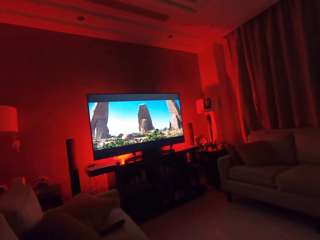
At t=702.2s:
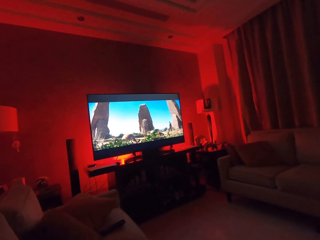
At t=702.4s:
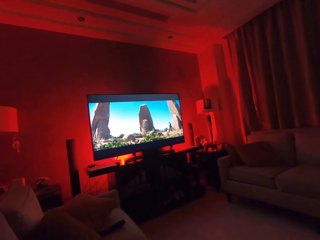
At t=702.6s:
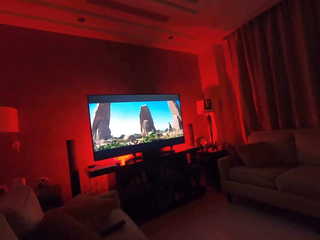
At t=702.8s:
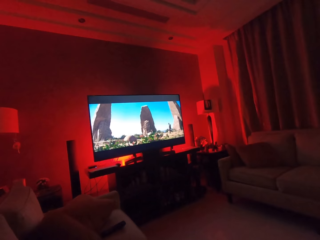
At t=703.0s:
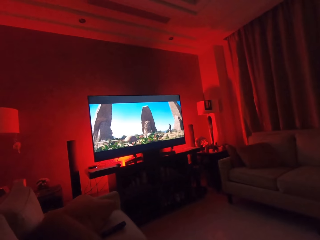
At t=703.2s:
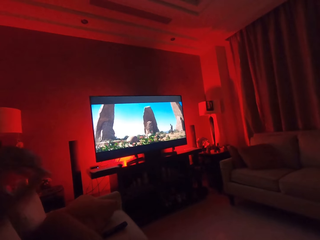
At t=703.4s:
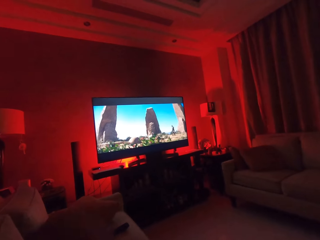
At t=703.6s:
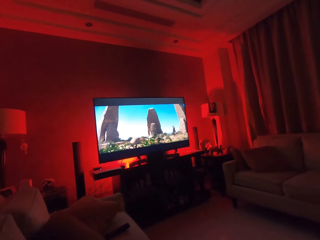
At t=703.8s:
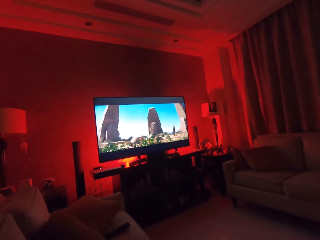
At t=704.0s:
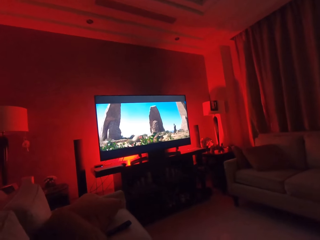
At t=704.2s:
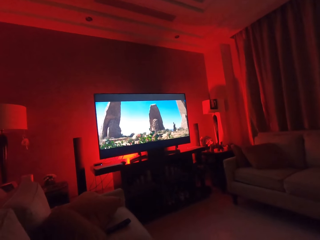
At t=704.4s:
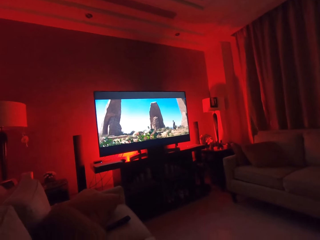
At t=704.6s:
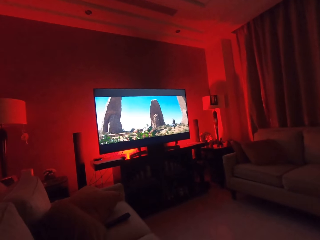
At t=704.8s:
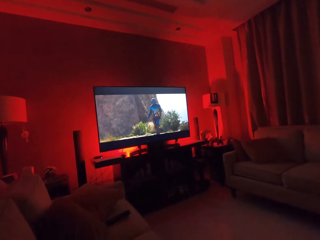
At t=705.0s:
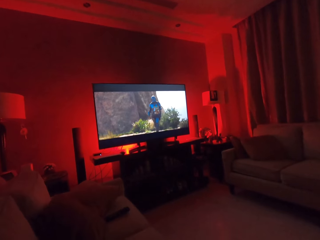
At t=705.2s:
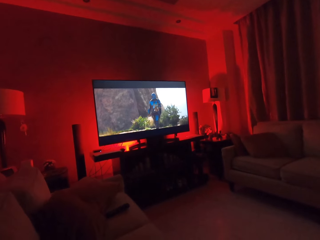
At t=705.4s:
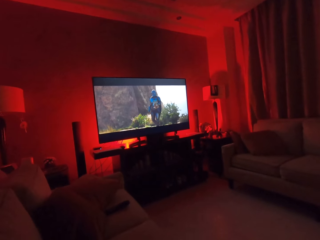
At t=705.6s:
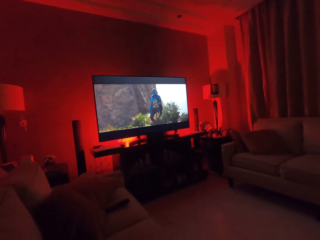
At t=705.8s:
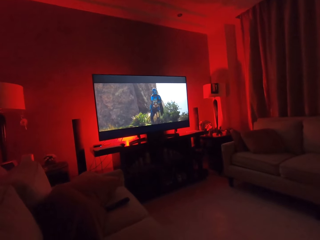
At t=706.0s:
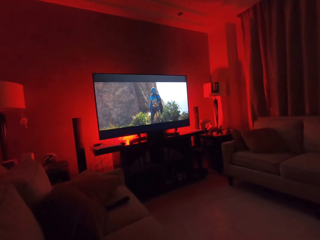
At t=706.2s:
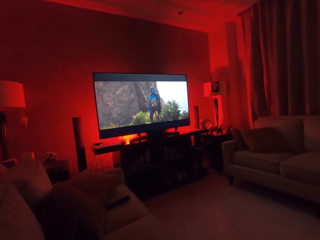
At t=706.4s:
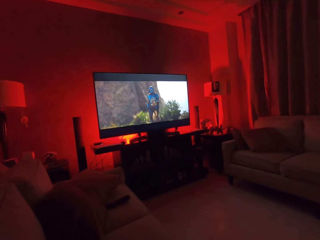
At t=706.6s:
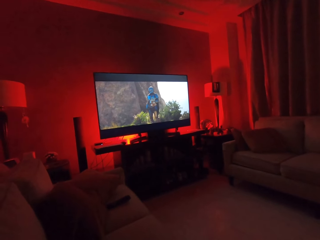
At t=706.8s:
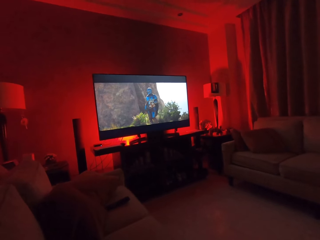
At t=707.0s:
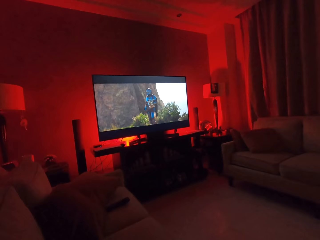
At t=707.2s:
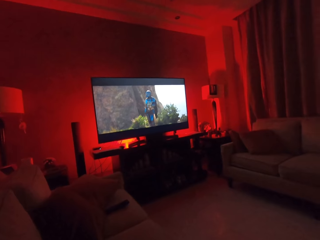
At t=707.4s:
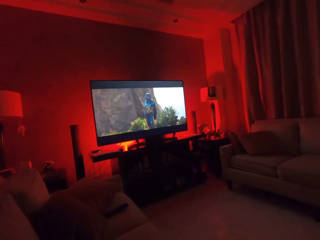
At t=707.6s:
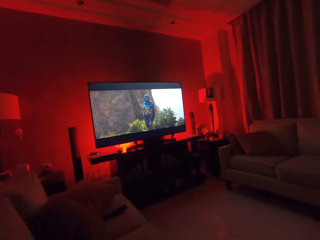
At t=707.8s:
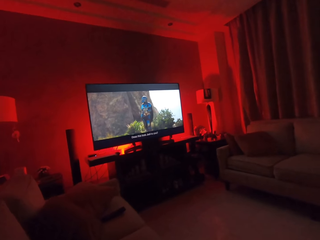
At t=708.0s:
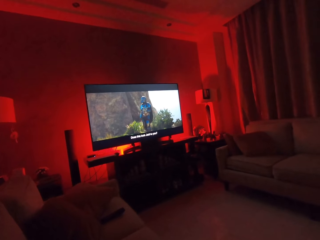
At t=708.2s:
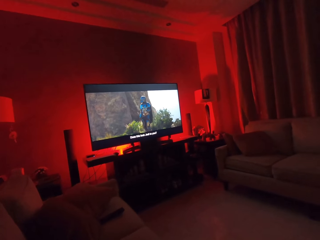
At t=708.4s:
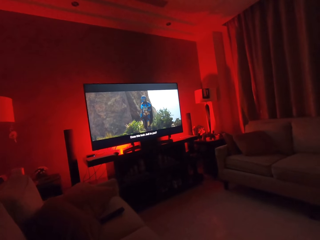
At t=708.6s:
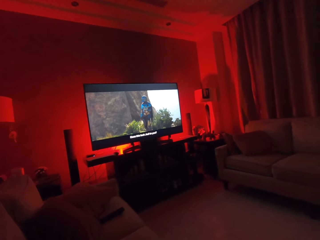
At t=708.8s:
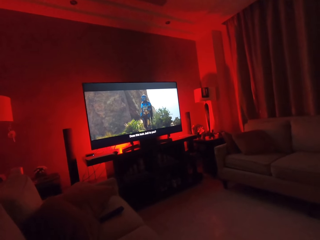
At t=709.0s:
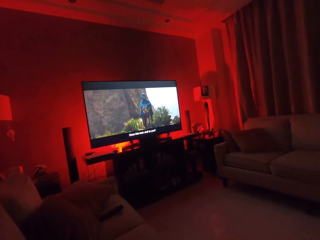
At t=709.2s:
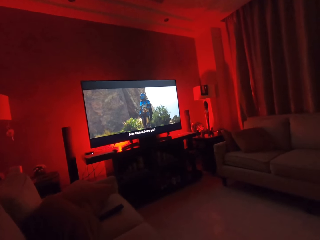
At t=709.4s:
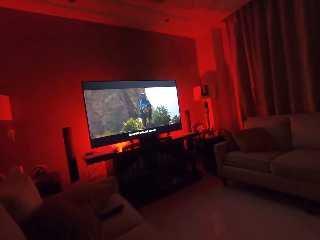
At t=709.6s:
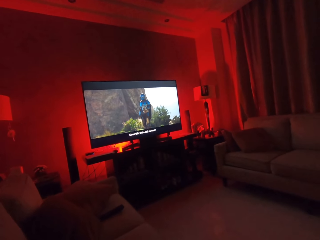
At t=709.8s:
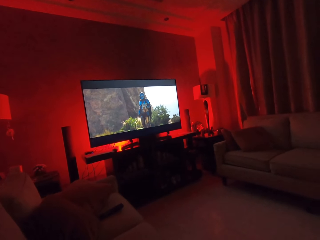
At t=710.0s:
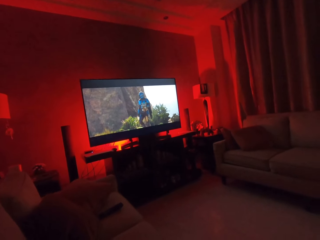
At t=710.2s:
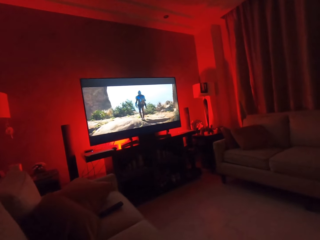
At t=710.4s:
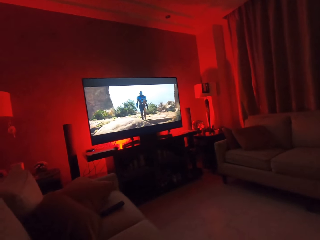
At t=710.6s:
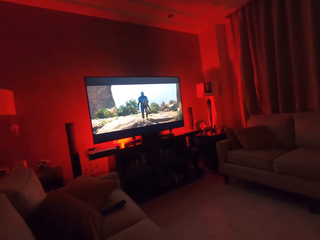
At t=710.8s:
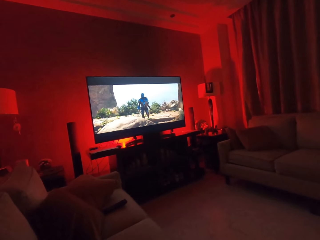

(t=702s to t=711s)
The camera wearer puts down his hand. He watches the movie on the television screen.

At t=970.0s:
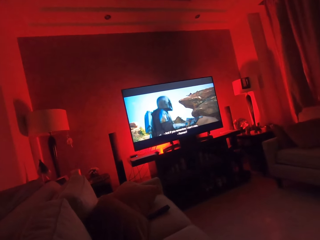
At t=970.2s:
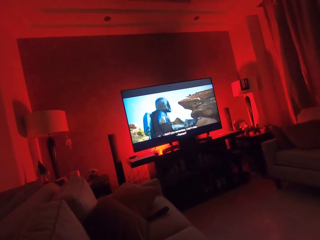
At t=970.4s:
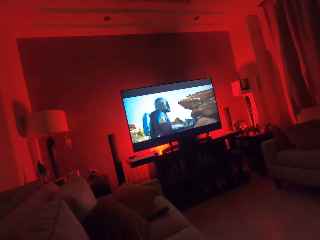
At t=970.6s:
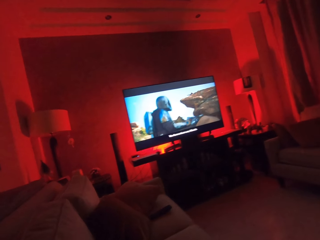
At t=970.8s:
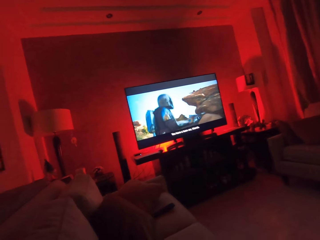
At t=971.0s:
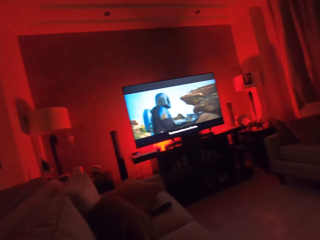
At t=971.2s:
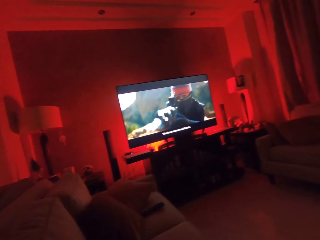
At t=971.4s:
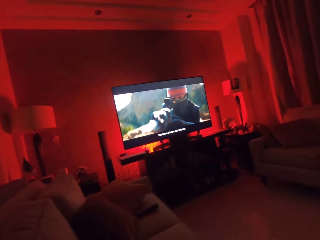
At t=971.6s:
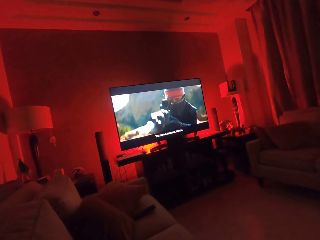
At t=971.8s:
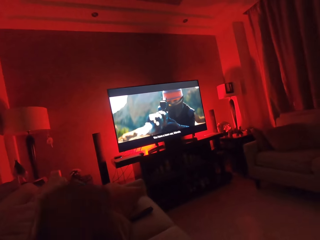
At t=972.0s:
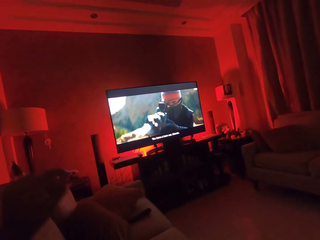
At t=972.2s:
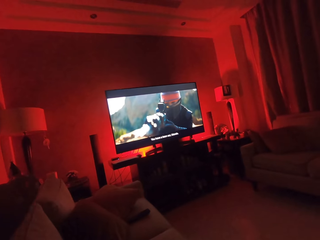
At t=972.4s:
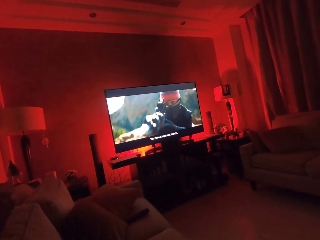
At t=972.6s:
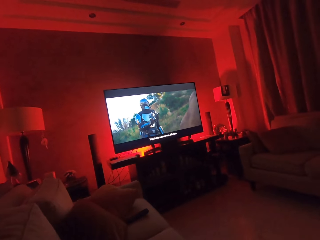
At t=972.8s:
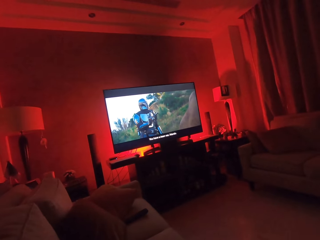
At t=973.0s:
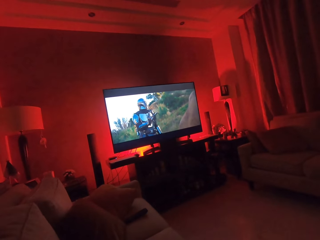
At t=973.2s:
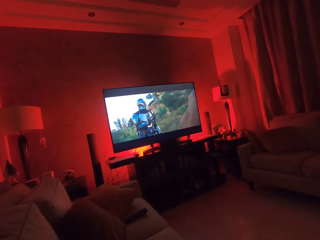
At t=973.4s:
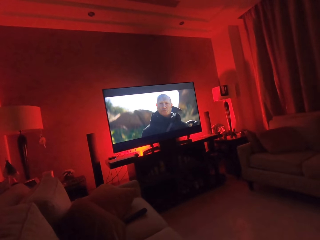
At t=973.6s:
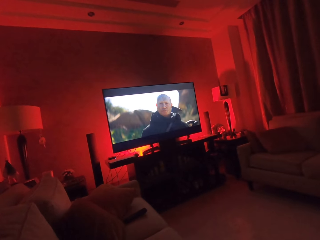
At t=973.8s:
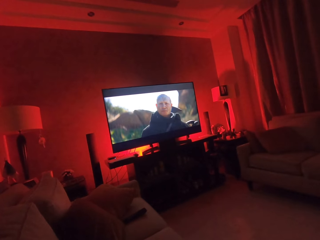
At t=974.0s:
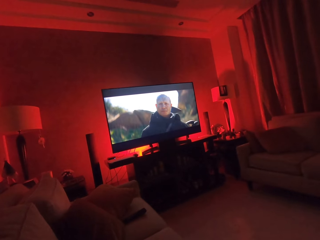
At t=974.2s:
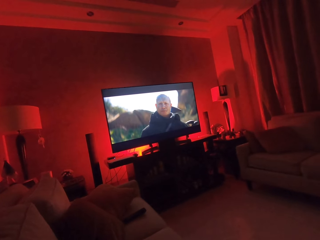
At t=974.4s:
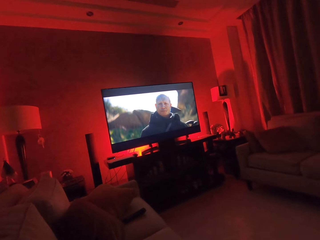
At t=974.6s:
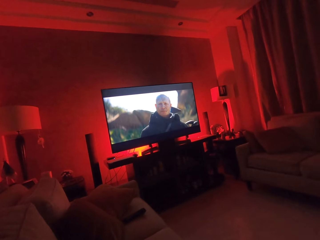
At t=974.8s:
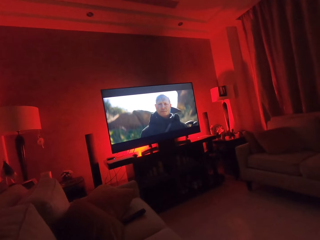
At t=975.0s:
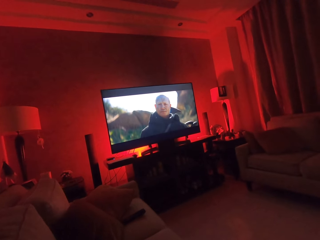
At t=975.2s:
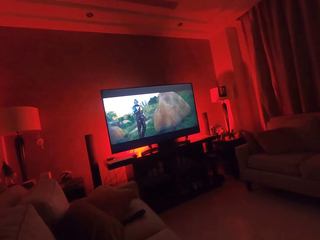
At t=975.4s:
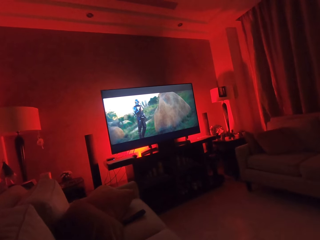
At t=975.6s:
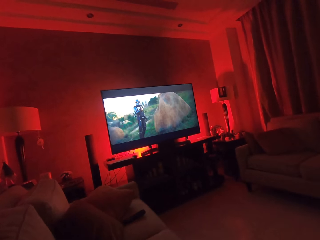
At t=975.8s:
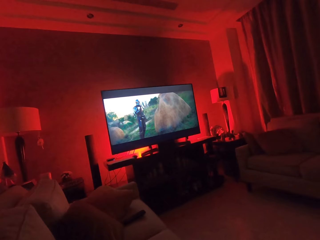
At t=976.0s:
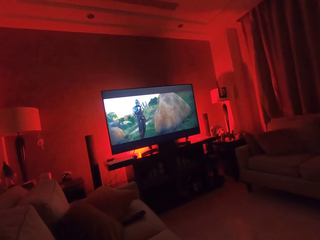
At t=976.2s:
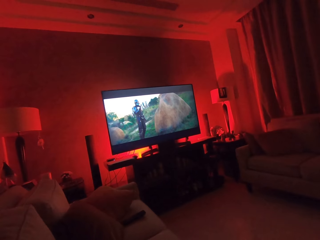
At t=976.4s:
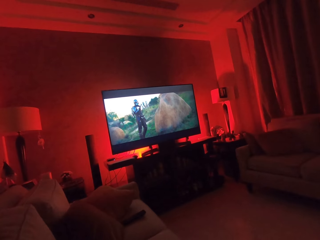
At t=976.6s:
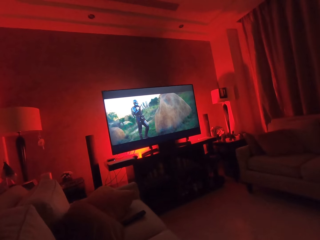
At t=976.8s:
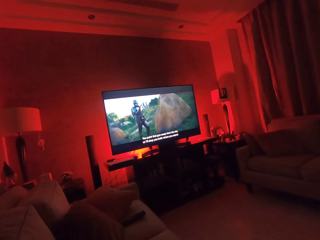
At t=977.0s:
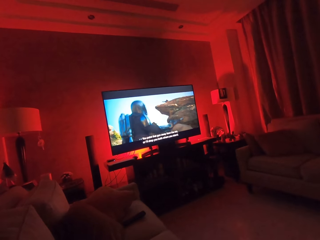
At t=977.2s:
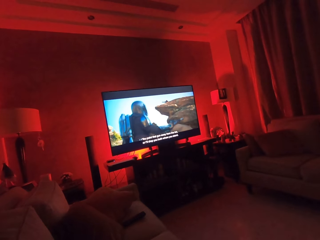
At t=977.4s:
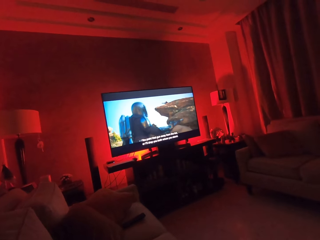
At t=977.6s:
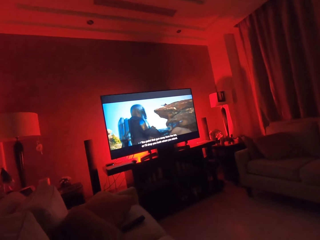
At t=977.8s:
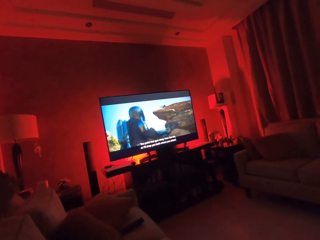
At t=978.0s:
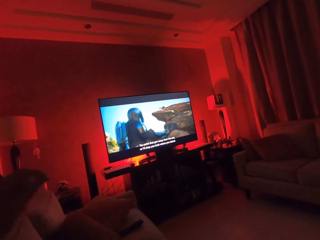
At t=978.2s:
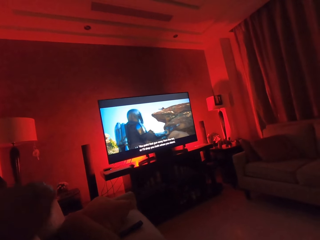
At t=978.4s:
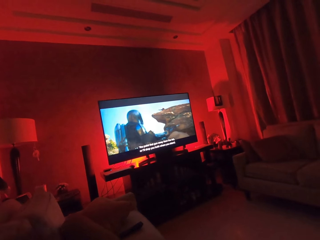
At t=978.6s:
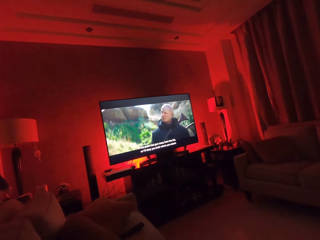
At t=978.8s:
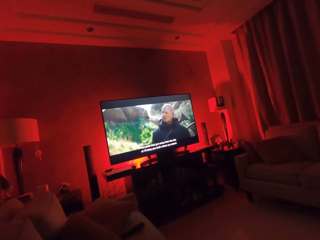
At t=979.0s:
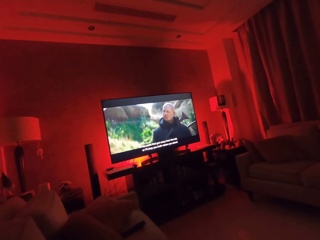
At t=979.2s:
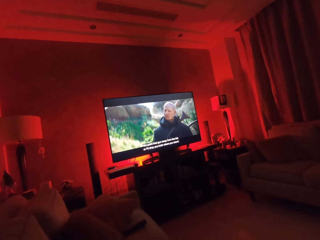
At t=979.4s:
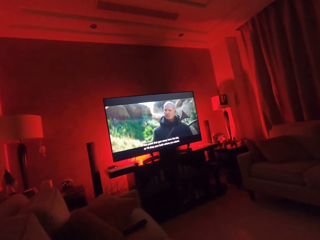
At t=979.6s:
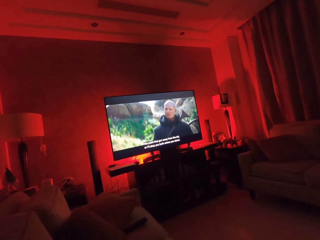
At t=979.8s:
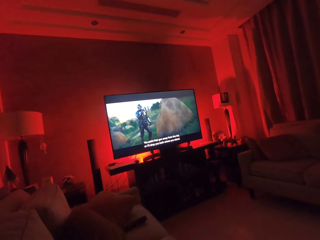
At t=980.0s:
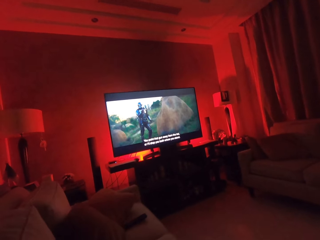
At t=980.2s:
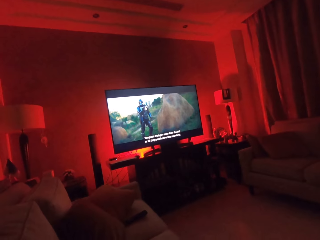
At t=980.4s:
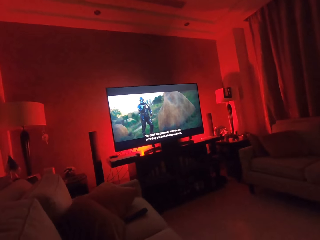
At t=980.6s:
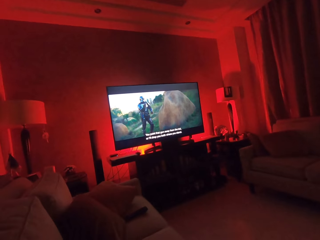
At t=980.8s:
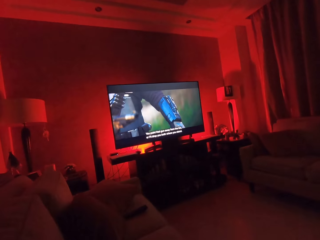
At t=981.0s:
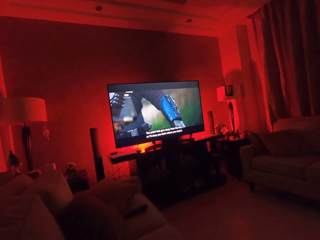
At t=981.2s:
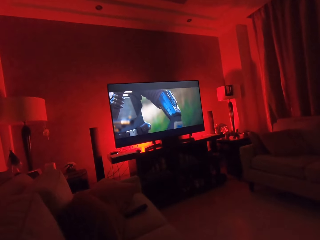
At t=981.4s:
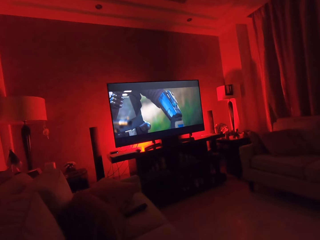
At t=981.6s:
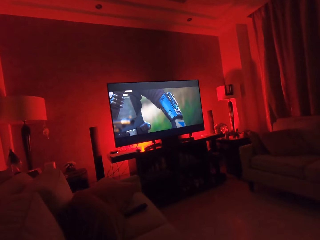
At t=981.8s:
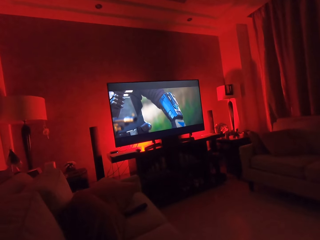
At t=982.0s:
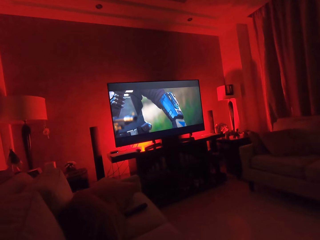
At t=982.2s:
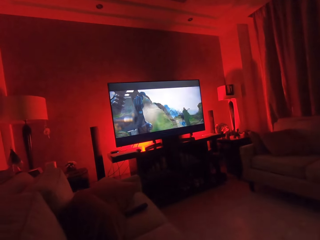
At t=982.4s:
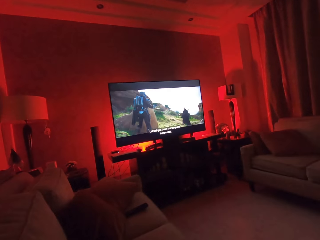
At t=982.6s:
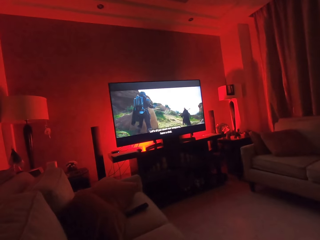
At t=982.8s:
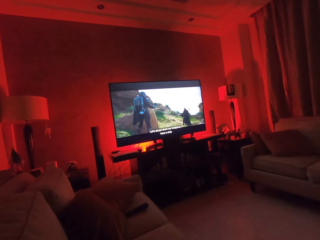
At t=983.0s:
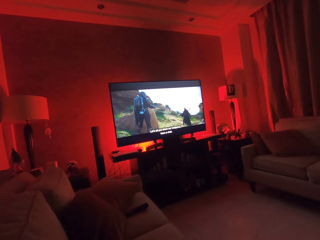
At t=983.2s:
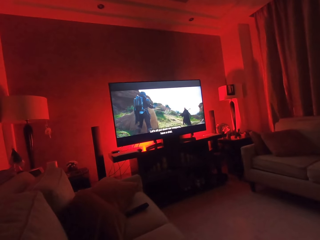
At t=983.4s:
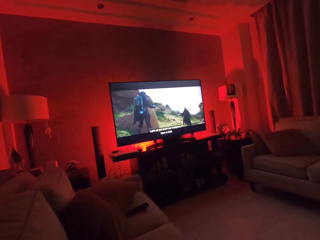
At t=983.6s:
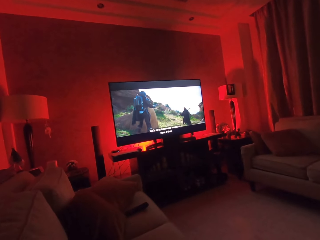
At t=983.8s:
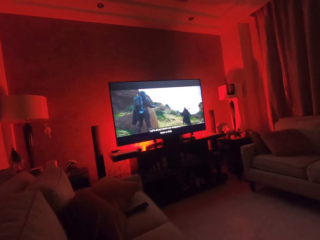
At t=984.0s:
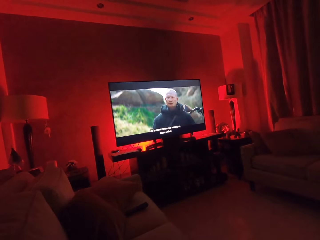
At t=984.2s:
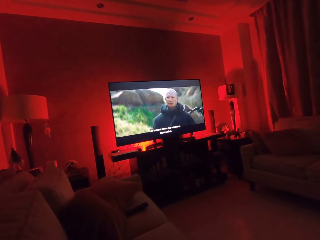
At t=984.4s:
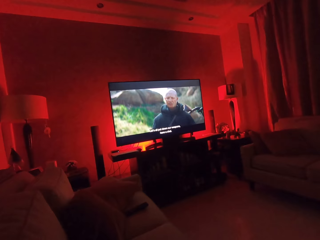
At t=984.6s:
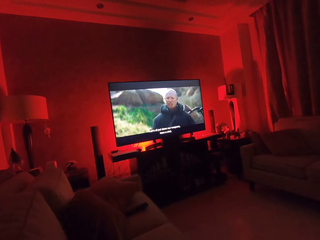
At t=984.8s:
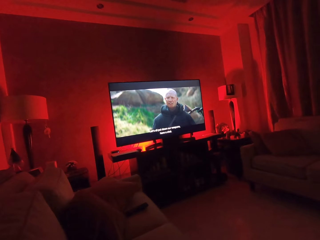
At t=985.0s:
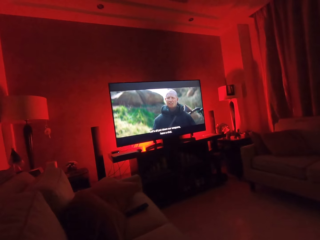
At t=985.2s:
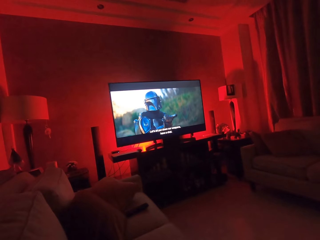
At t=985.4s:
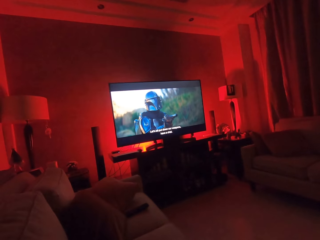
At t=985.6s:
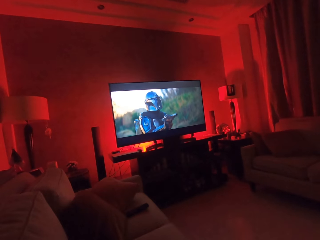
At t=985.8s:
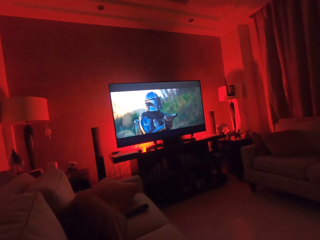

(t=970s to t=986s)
The camera wearer moves his hand. He watches the movie on the television screen. He moves his hand. He watches the movie on the television screen.
